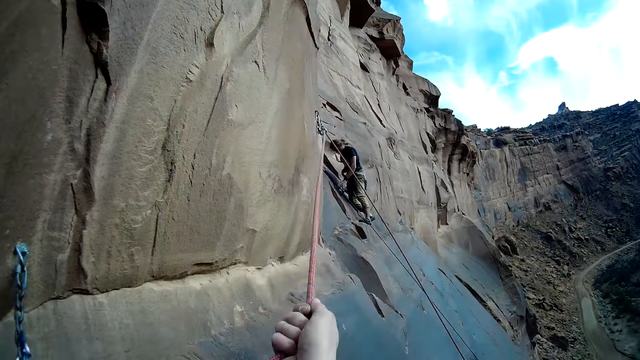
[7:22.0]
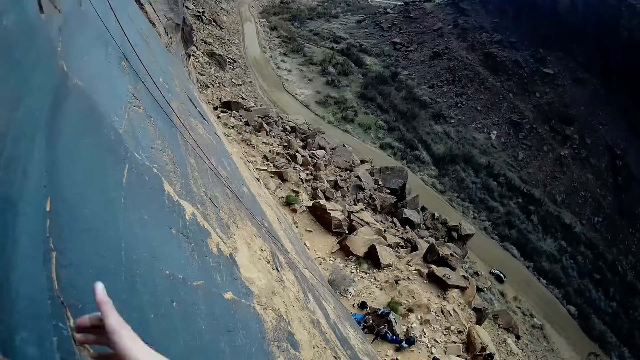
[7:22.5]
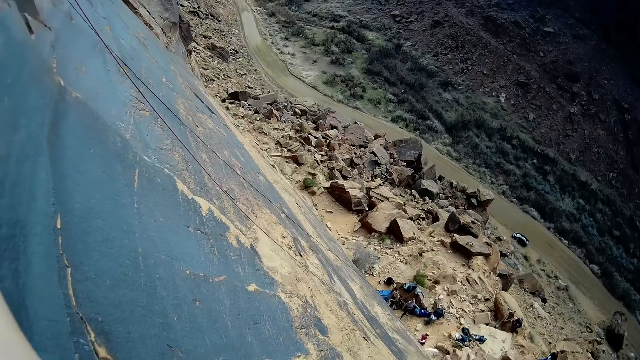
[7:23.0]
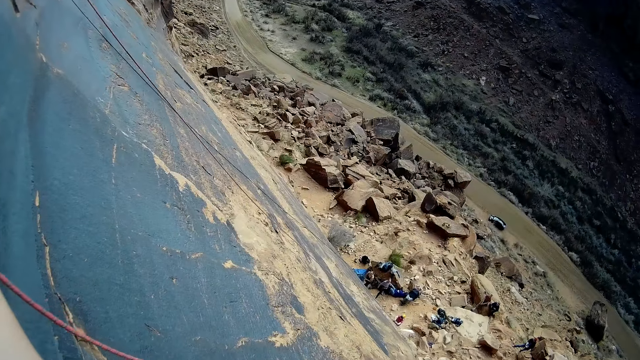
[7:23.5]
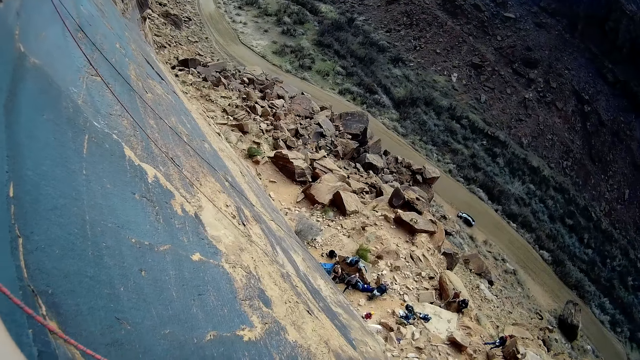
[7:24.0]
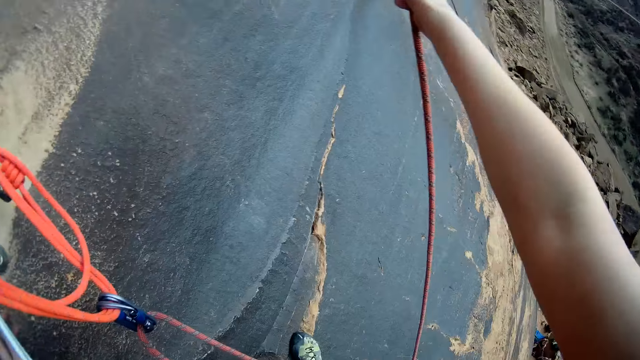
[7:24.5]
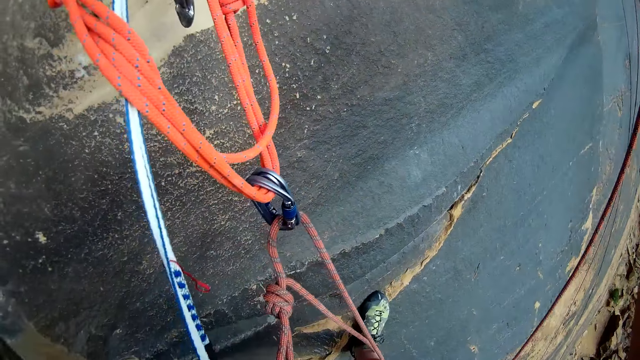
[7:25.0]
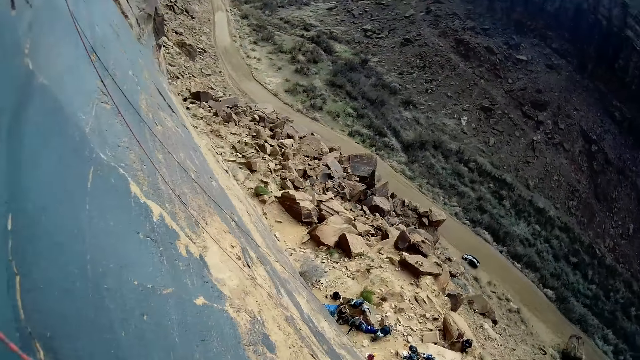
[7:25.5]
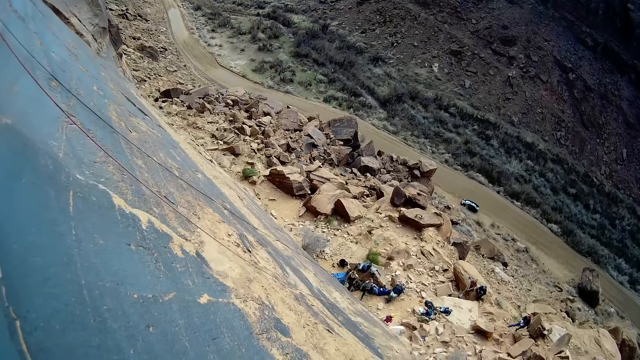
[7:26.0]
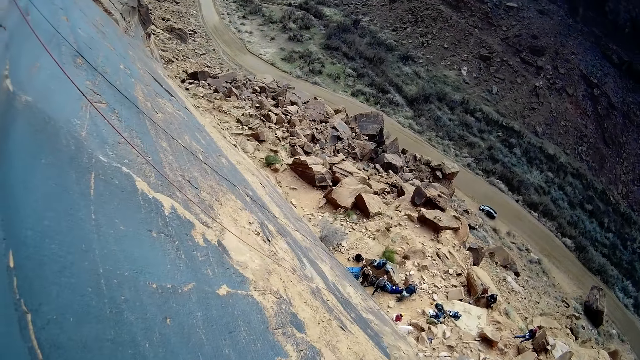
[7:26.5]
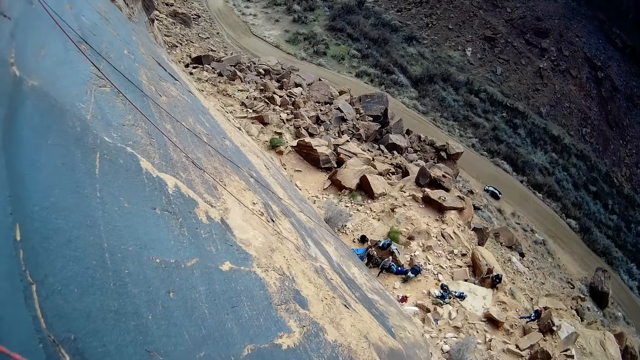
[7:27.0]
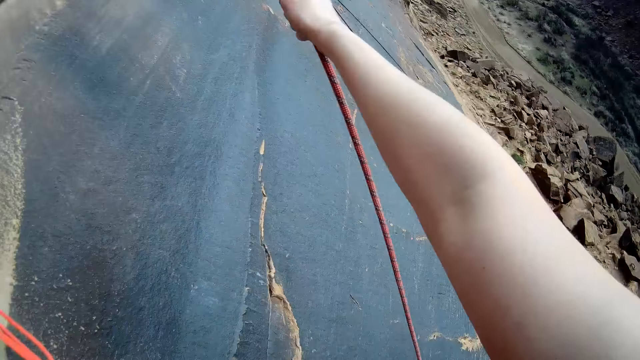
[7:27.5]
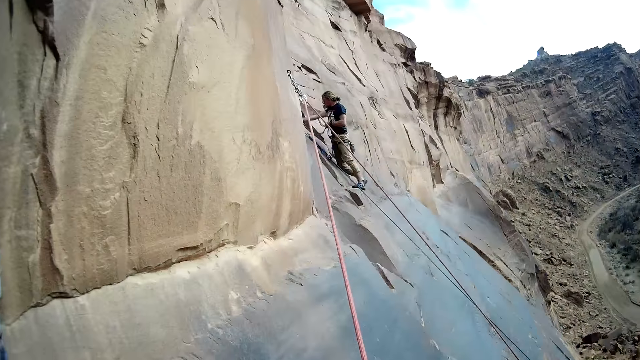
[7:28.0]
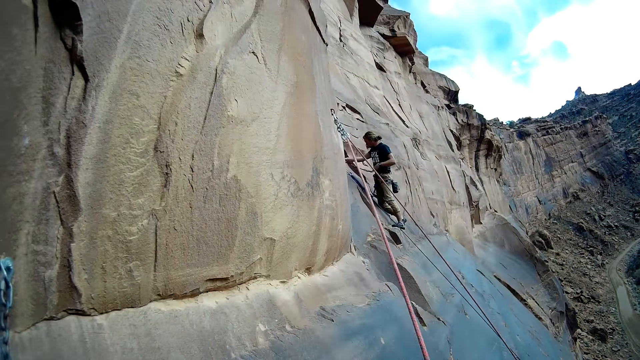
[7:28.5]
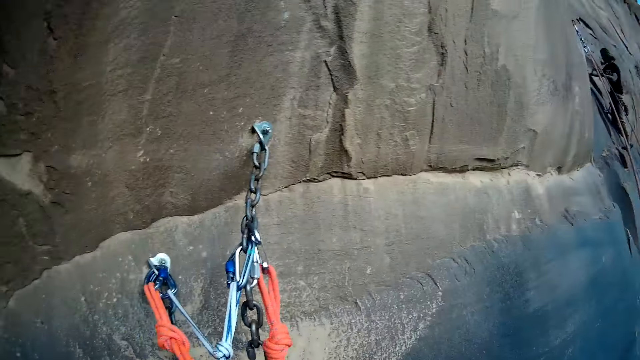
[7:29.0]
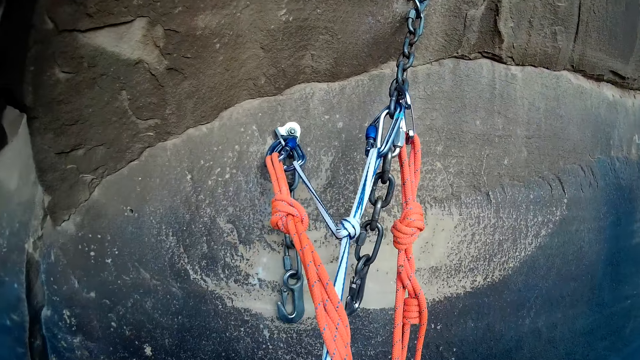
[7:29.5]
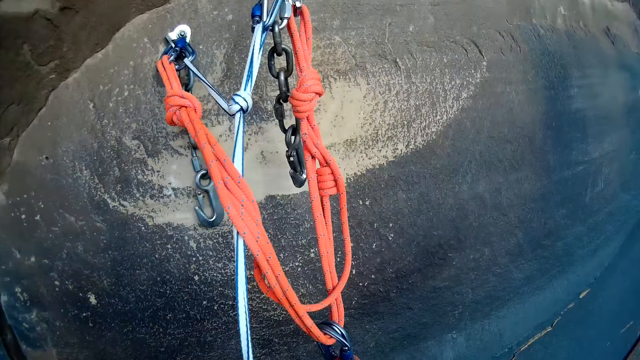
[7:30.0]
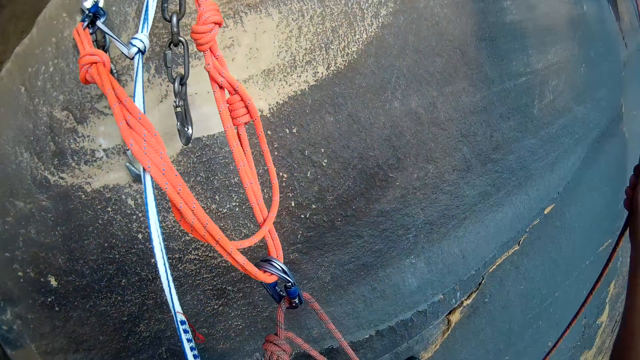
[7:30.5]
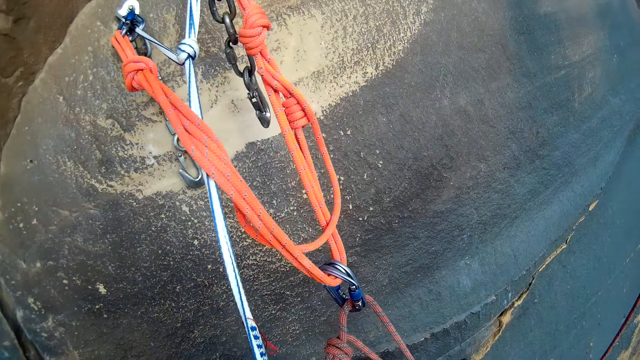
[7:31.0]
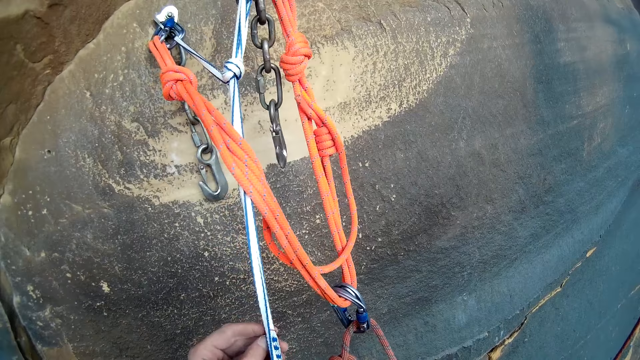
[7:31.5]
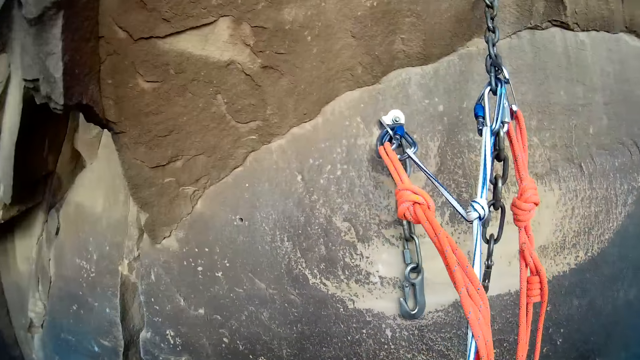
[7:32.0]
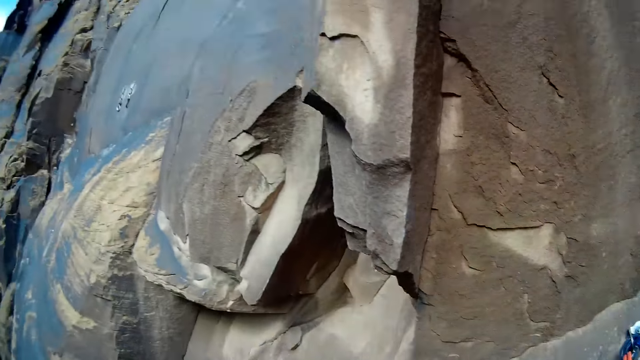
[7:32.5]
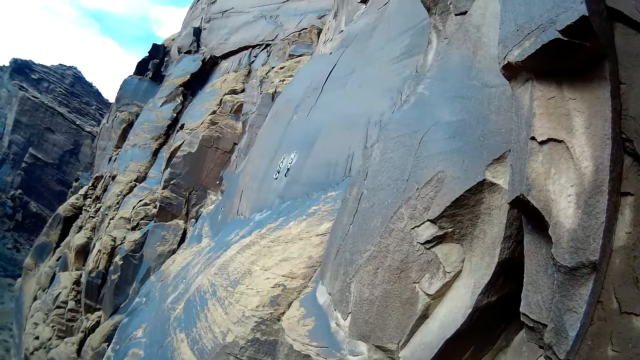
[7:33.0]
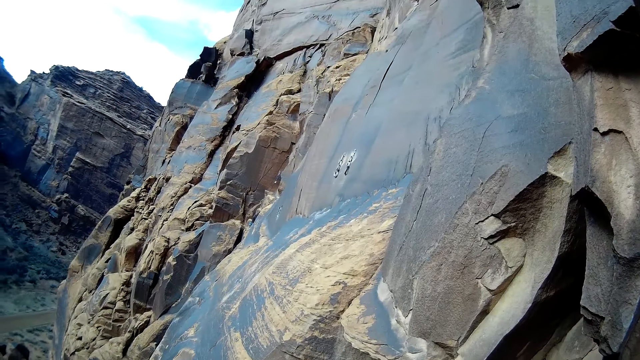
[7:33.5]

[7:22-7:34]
The camera wearer stops pulling the rope. They look around.

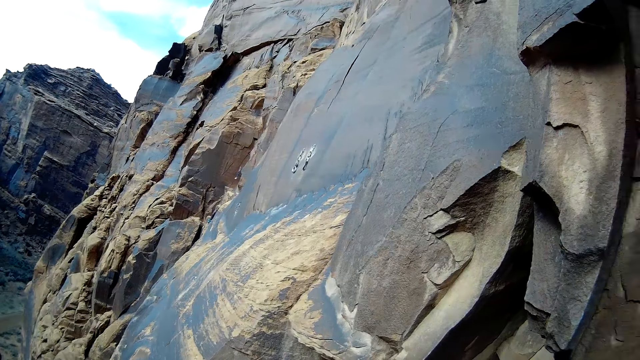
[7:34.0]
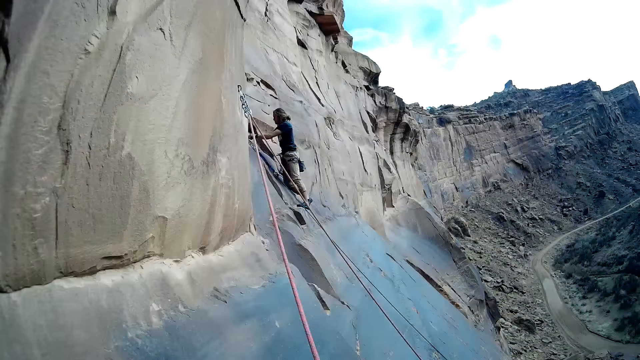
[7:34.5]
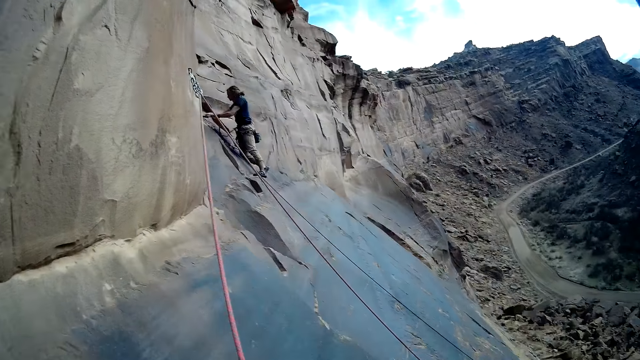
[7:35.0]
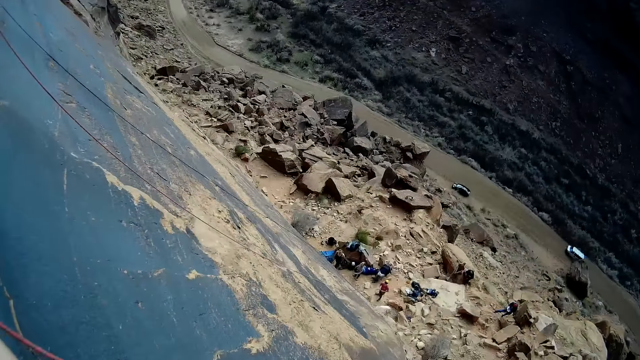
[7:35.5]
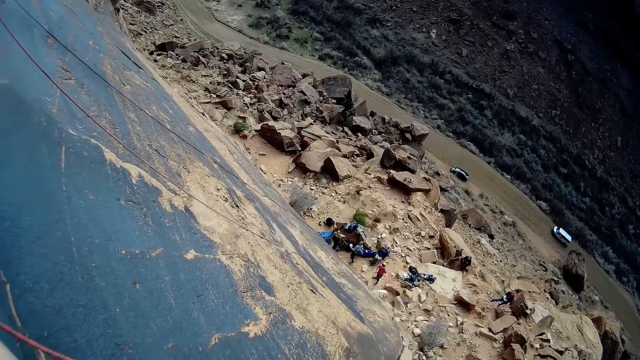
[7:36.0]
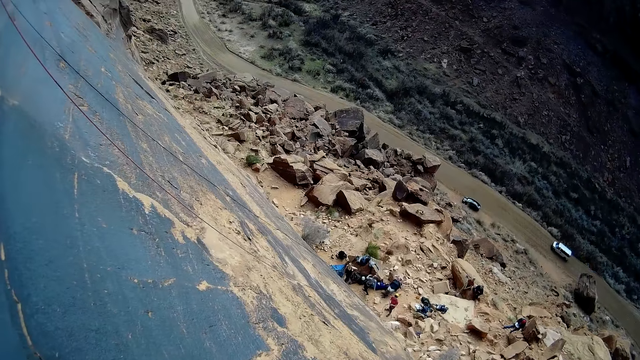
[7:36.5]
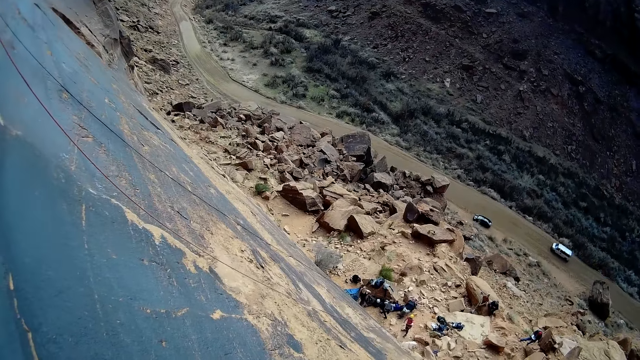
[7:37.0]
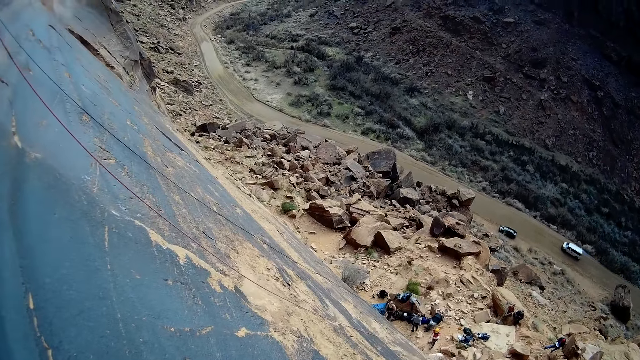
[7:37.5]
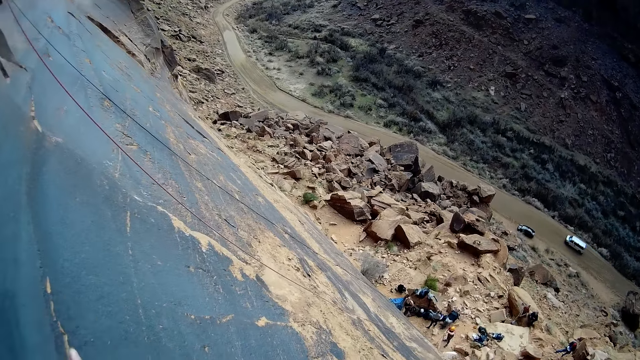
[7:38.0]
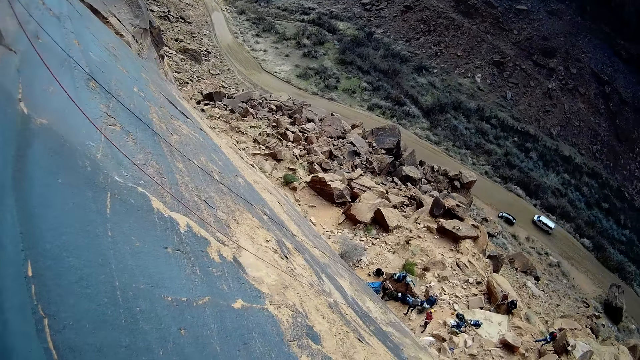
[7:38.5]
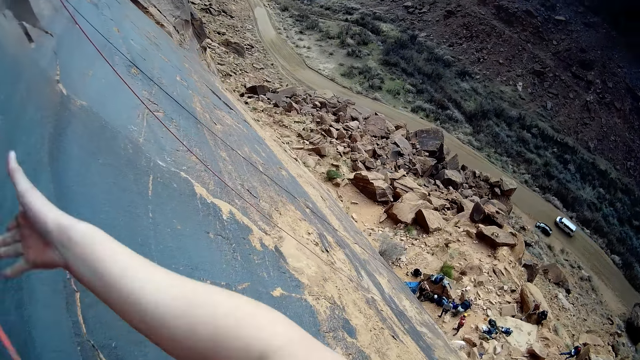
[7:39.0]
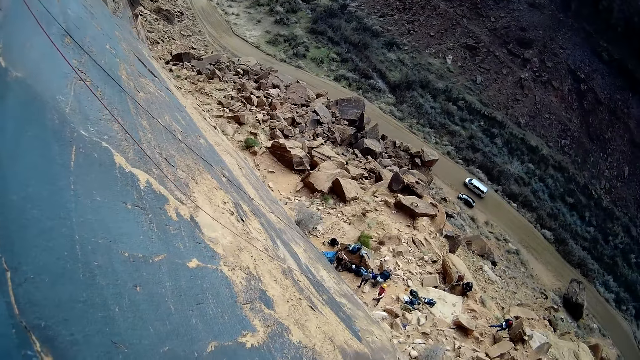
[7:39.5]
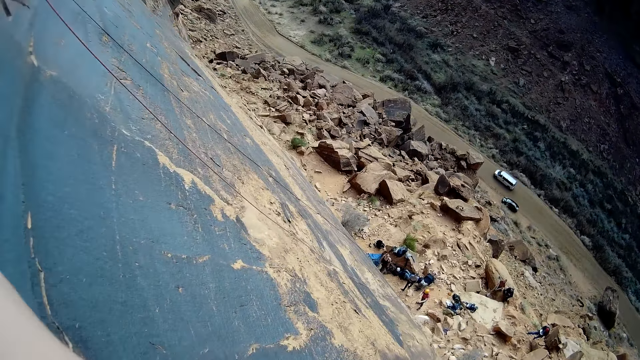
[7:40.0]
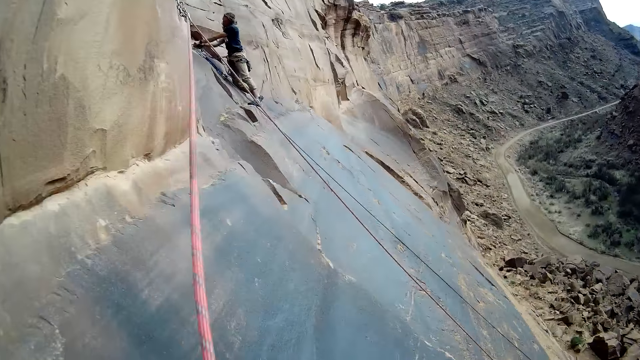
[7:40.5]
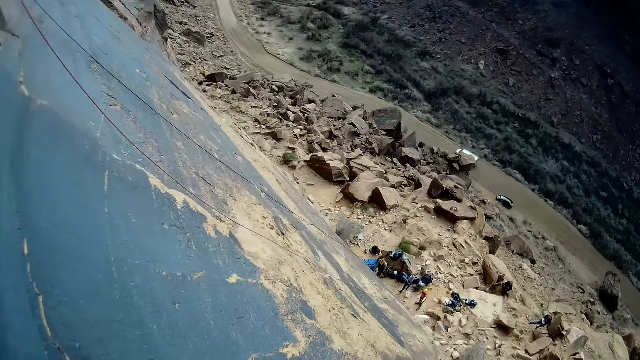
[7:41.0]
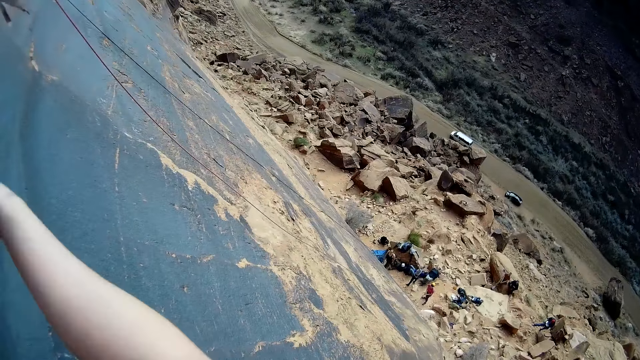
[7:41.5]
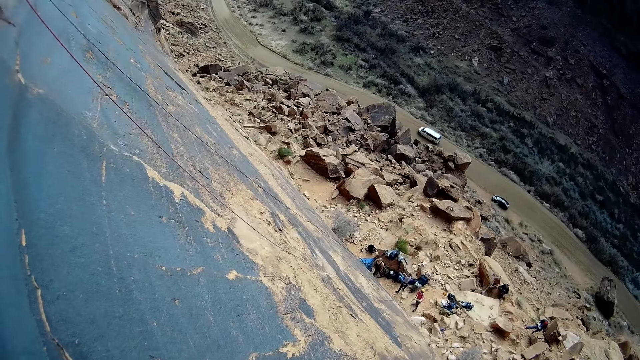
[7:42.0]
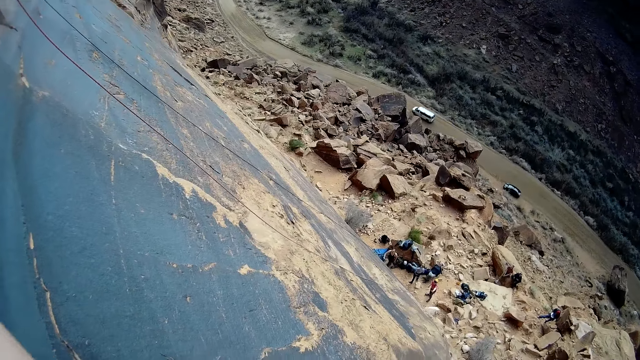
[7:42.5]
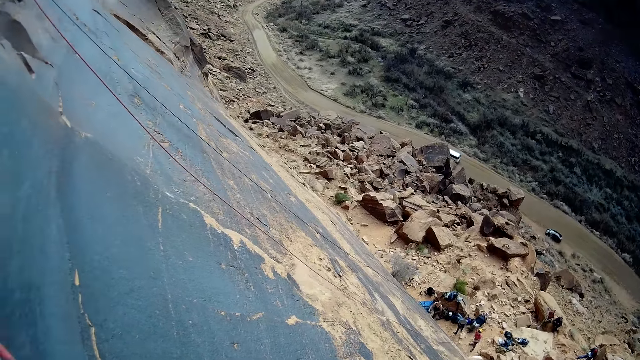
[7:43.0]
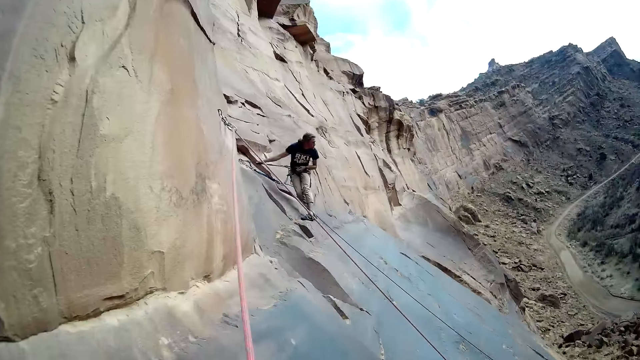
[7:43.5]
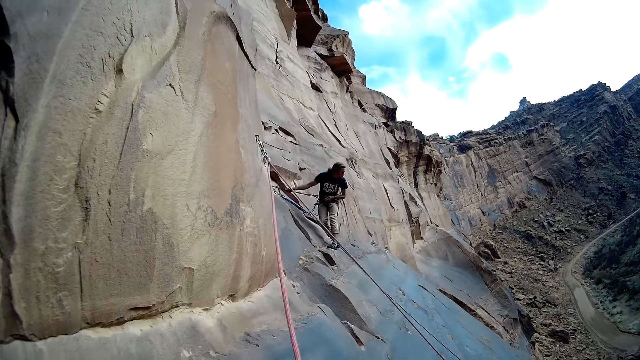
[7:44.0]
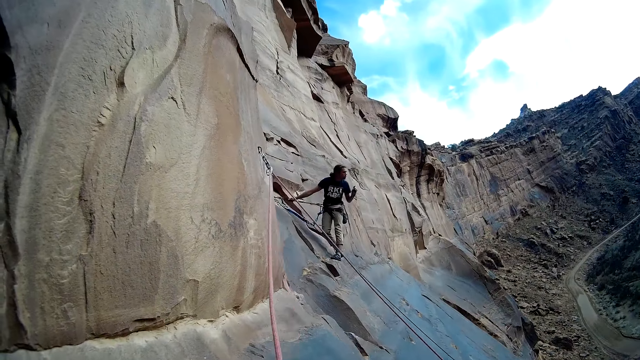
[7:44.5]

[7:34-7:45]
The camera wearer pulls the rope.
